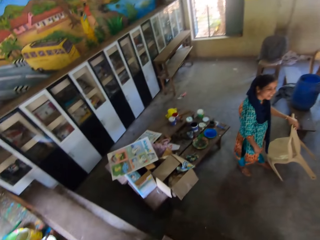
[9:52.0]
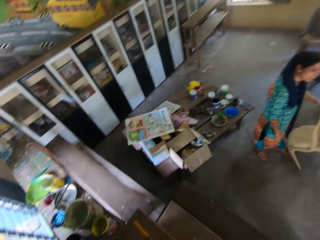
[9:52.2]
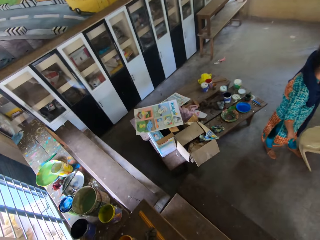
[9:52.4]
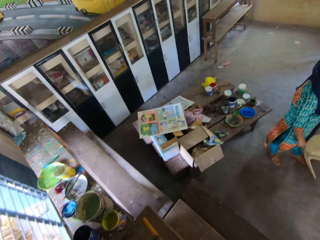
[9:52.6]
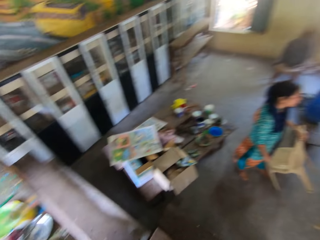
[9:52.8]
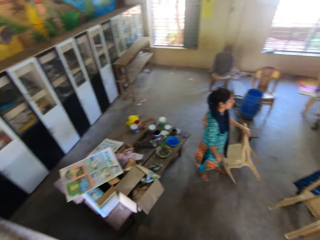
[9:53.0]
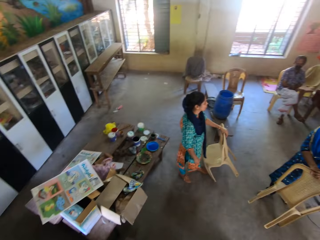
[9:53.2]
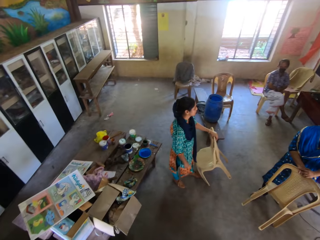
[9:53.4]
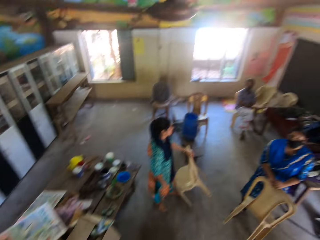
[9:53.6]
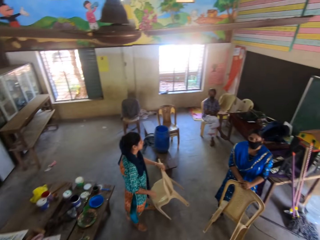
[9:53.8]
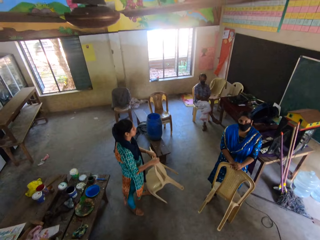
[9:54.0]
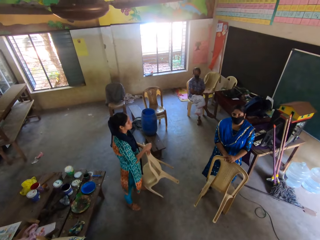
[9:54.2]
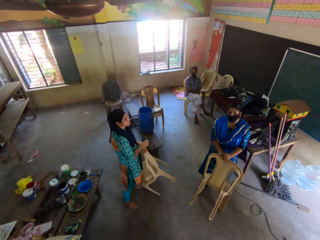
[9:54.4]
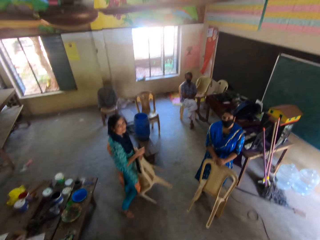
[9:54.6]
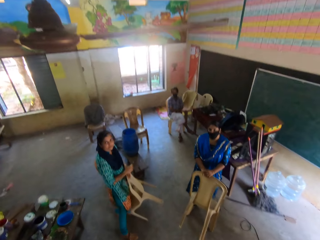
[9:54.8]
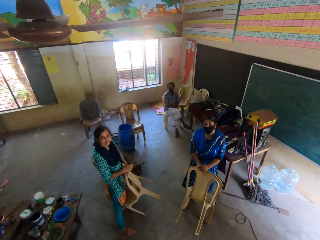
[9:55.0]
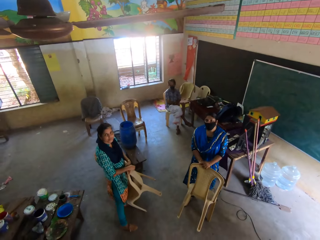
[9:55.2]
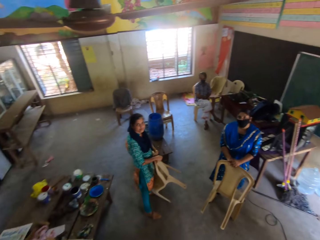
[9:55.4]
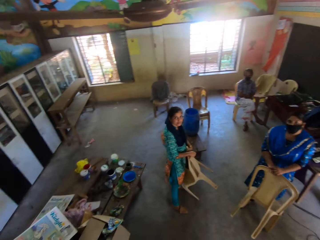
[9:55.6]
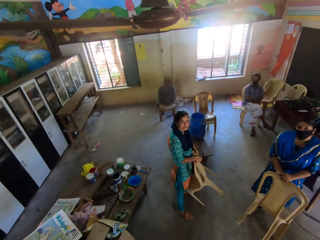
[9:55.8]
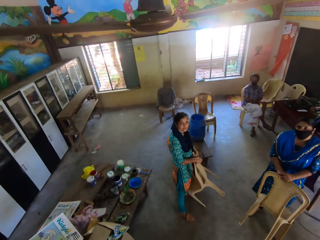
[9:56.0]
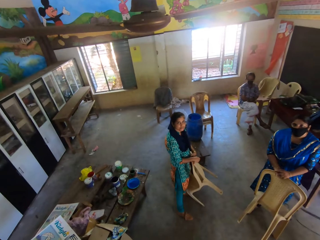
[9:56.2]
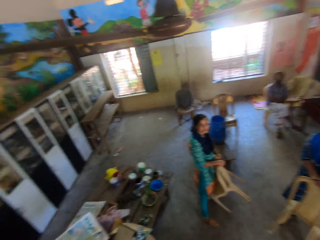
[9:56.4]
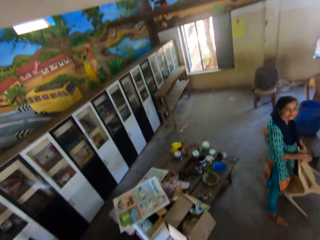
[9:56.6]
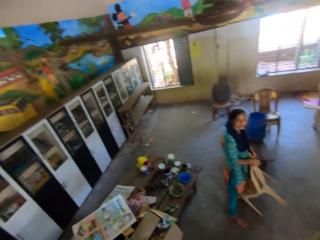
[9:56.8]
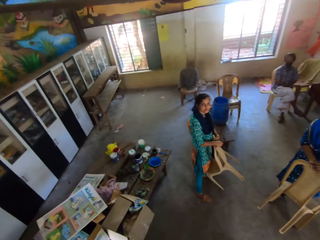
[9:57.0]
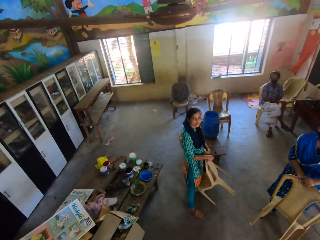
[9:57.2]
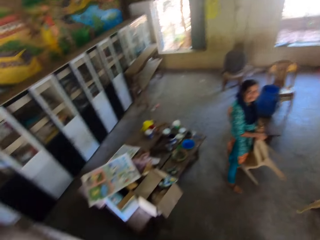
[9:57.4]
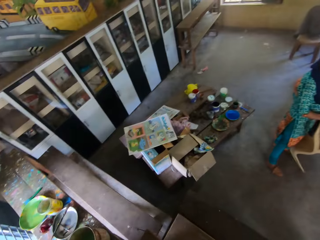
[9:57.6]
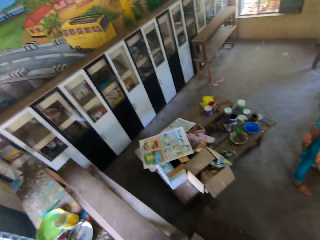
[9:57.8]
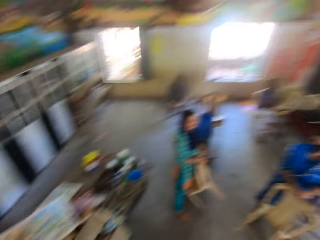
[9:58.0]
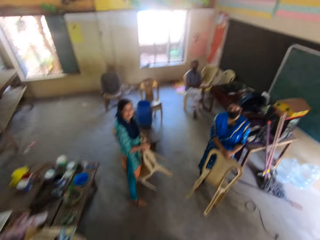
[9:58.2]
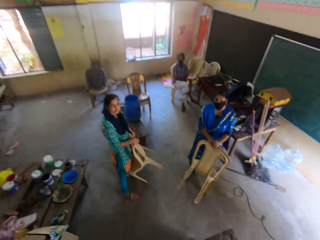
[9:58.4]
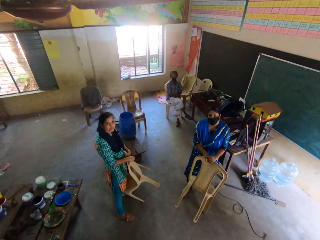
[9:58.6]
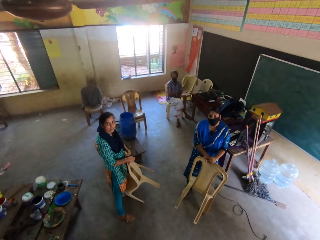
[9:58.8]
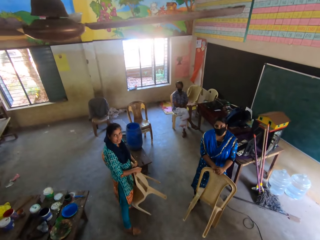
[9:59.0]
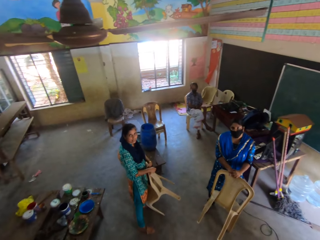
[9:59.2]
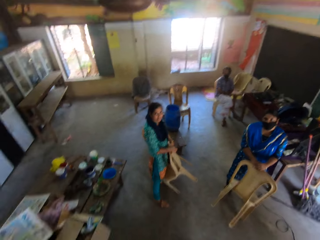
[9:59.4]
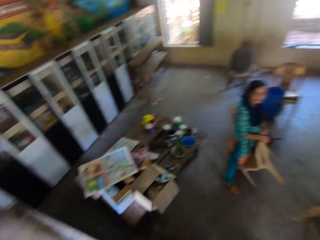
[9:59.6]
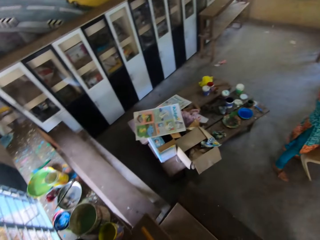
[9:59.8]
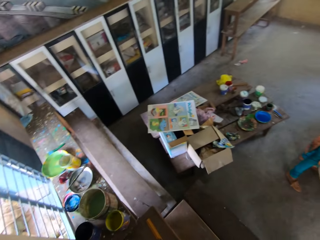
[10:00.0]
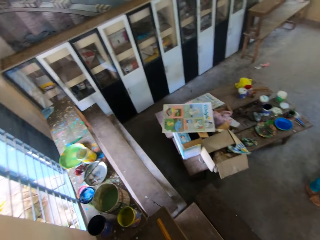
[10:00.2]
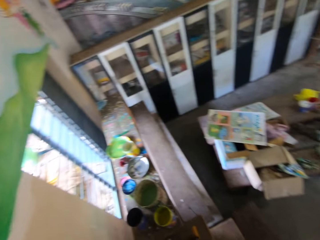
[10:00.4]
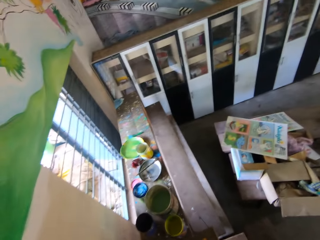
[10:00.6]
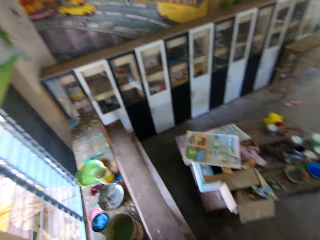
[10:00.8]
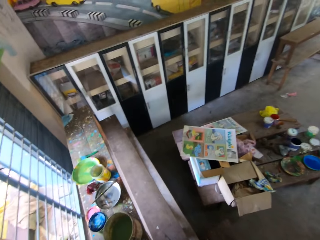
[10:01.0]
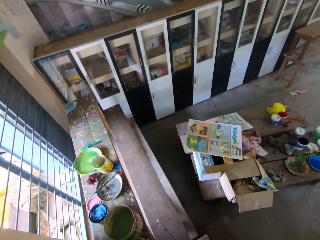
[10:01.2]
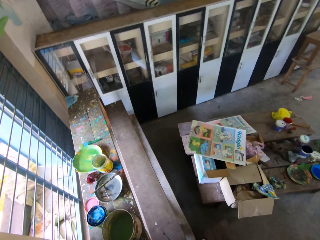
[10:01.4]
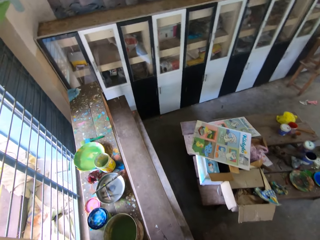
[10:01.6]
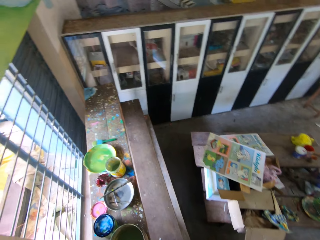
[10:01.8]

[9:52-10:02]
The woman places her right hand on a chair in her left hand.

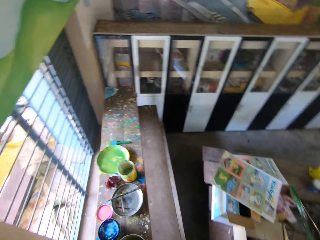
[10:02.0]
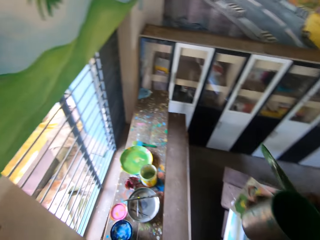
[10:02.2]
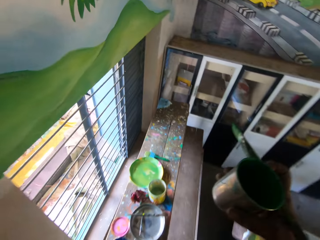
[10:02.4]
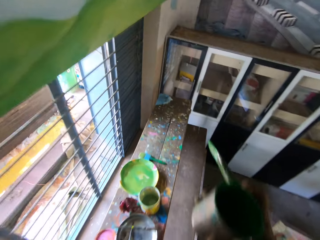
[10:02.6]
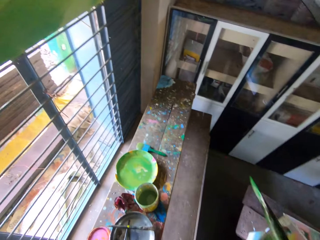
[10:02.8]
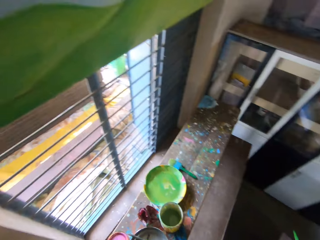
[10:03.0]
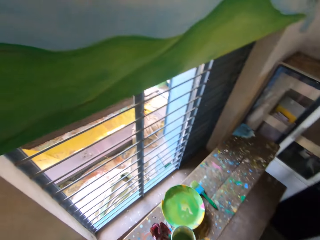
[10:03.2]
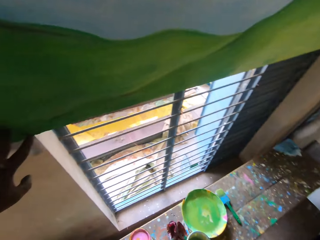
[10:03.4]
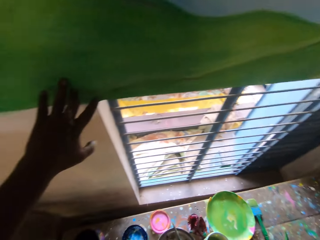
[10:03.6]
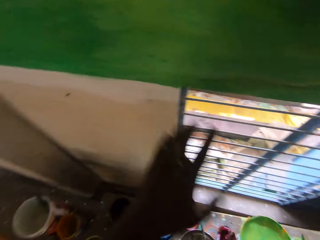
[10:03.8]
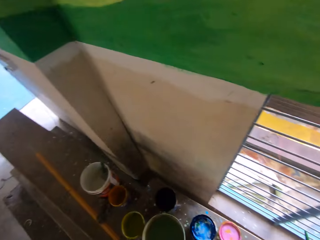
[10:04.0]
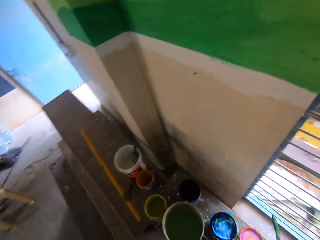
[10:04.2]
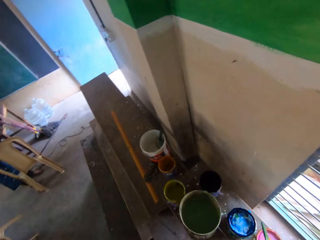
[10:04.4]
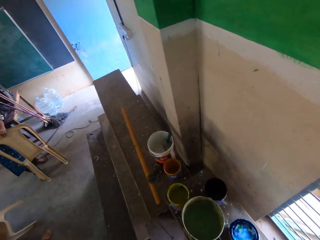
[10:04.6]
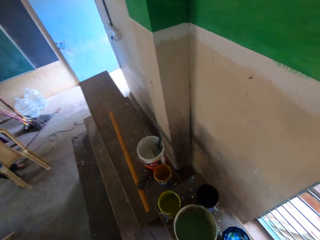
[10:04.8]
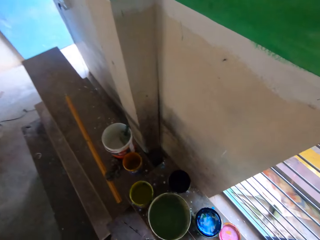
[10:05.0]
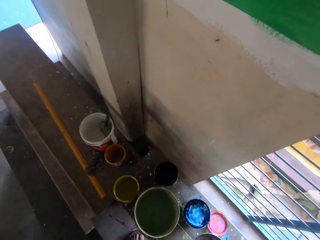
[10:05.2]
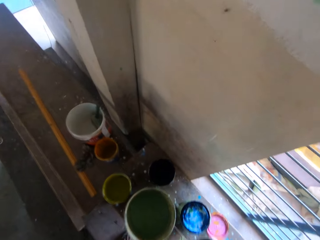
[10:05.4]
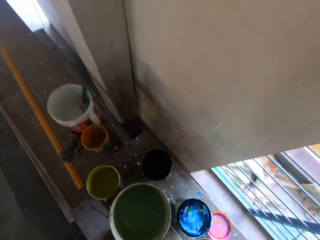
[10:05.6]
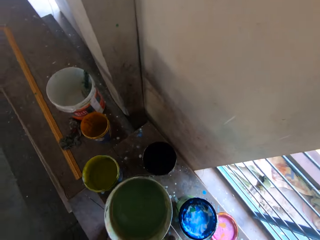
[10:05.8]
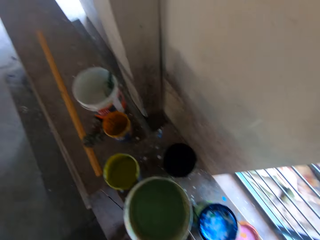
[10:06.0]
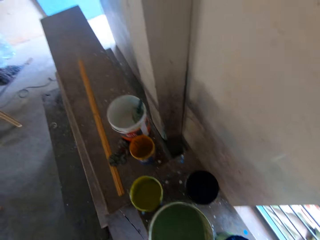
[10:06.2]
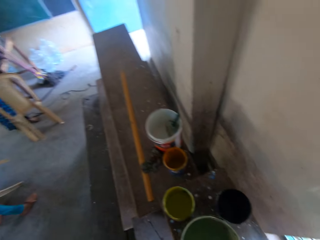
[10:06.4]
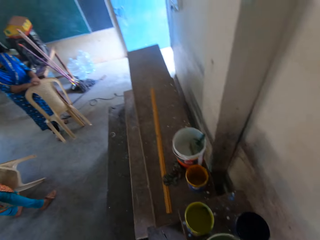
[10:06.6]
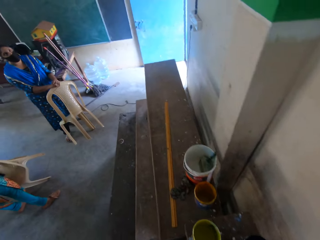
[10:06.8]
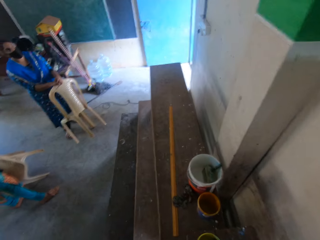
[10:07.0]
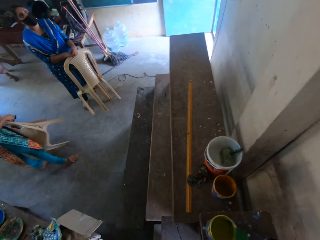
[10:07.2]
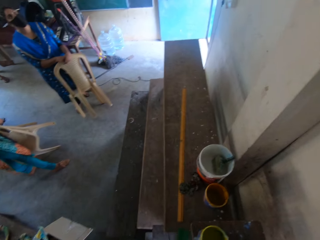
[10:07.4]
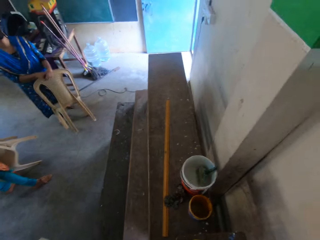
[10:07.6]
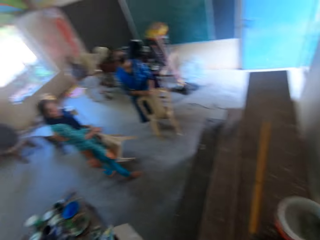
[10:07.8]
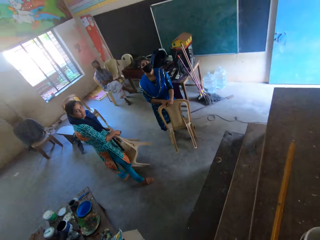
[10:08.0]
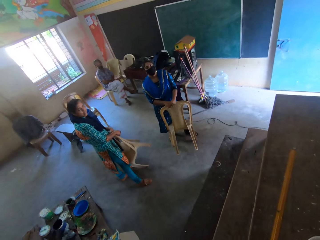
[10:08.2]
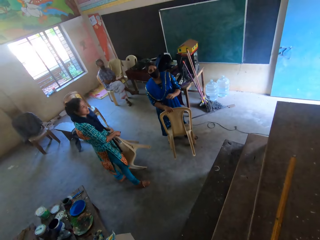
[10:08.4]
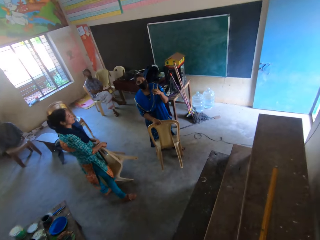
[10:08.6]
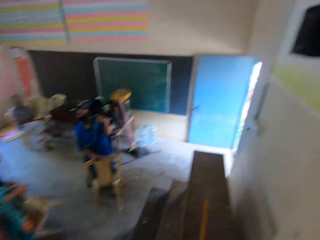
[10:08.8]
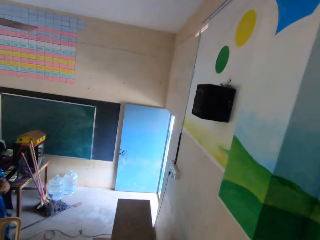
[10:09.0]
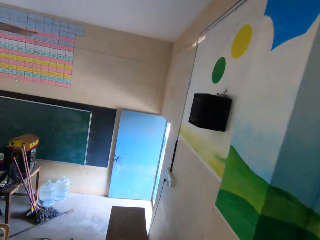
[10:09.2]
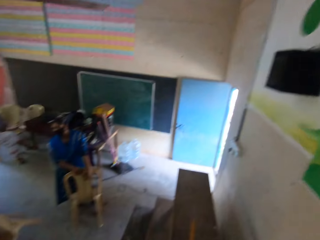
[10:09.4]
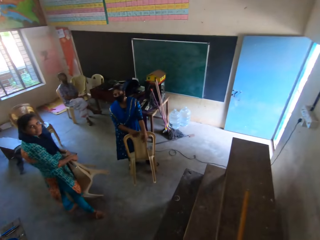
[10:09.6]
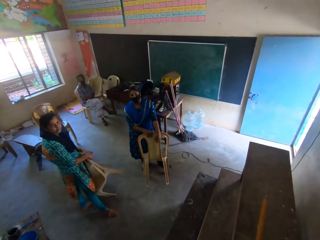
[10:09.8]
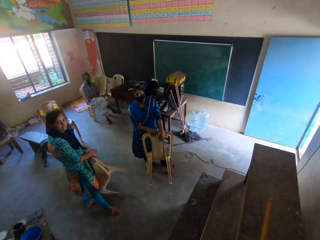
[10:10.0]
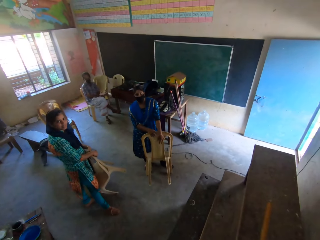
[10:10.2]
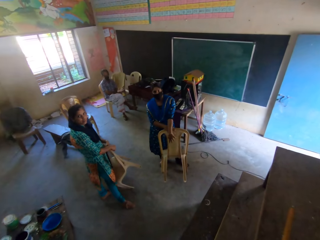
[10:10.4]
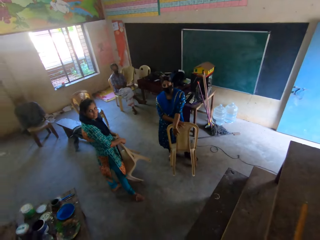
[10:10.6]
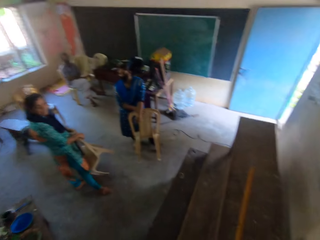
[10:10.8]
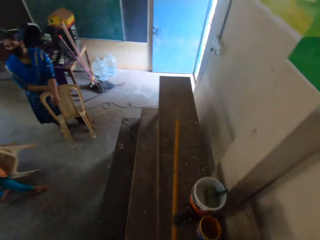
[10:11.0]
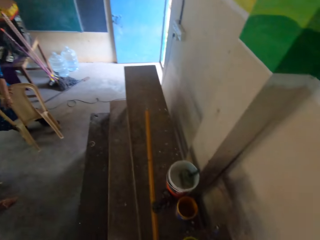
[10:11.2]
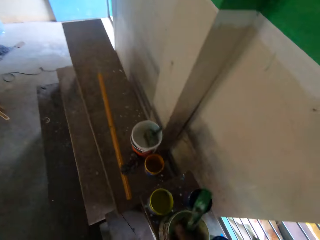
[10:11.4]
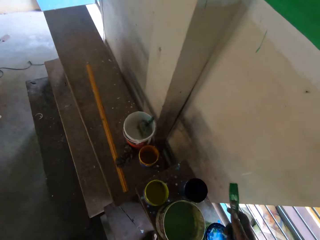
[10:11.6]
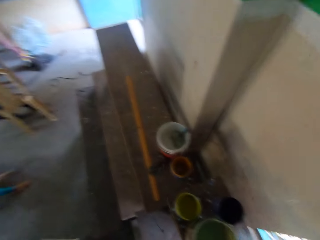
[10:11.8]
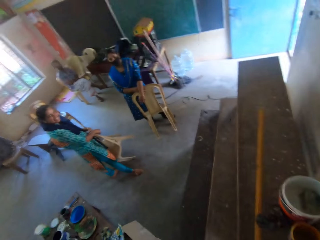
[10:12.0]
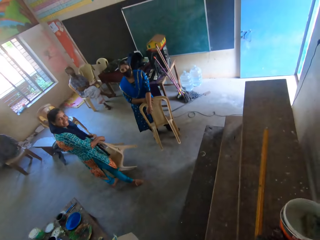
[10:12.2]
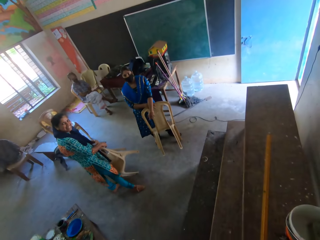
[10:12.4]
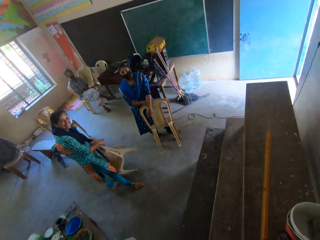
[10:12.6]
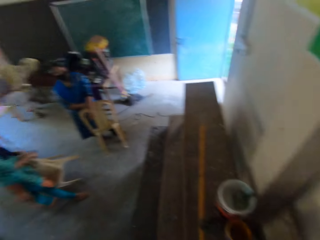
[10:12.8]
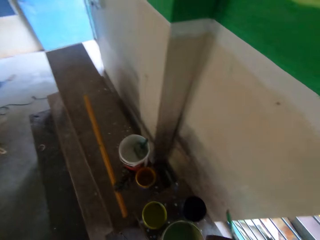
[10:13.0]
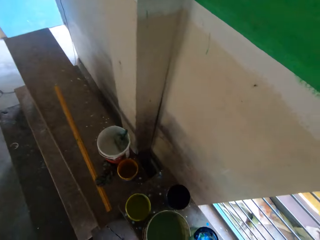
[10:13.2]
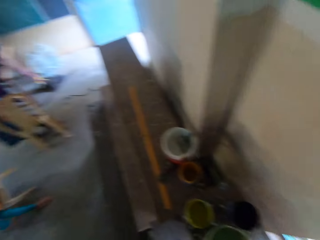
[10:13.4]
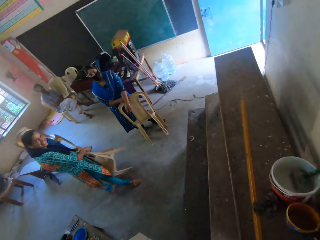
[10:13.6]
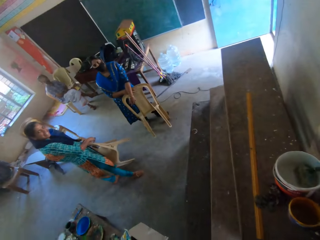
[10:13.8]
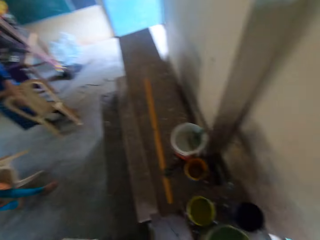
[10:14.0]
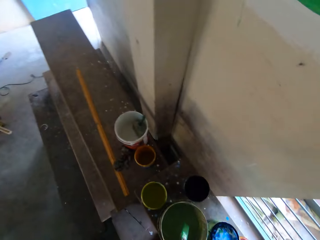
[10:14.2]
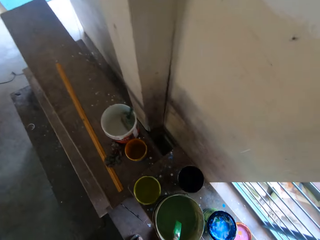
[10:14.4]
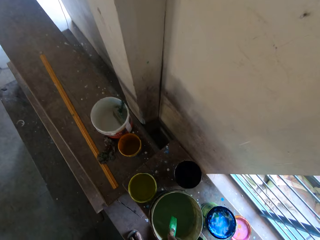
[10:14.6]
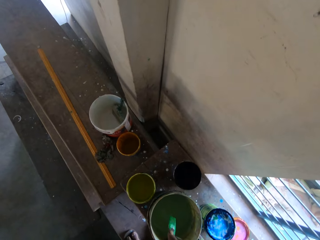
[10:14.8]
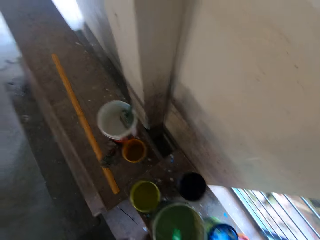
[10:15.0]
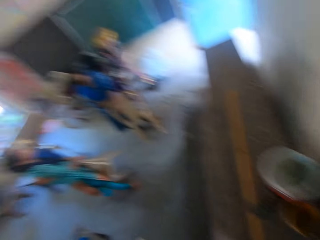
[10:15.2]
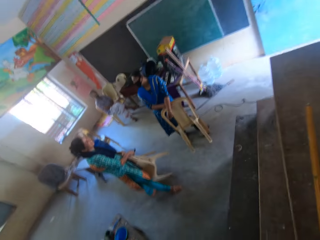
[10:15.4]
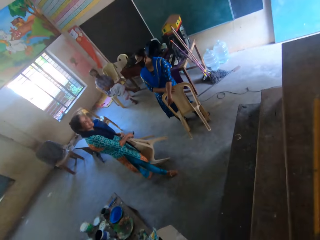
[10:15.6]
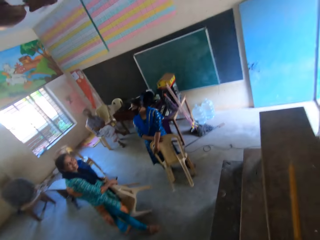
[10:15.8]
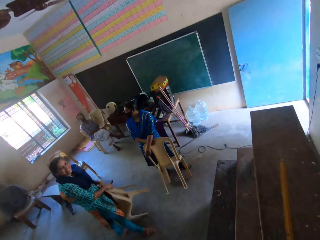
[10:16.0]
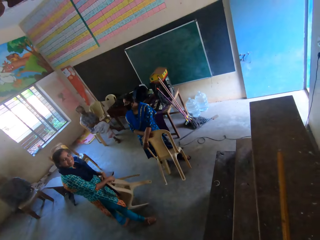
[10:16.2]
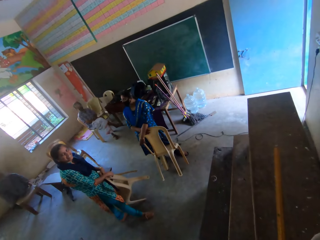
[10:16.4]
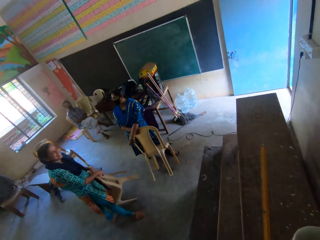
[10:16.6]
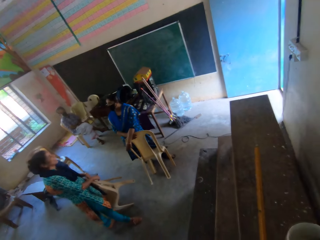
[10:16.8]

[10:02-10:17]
The camera wearer removes his left hand from the wall. He touches the wall with his left hand. A woman converses with the camera wearer. The camera wearer puts the brush in his right hand in a bucket of water on a scaffold.
